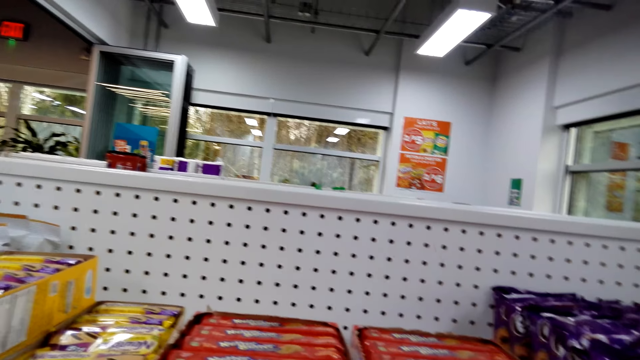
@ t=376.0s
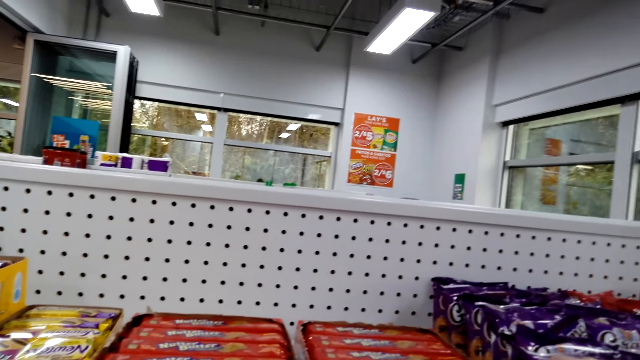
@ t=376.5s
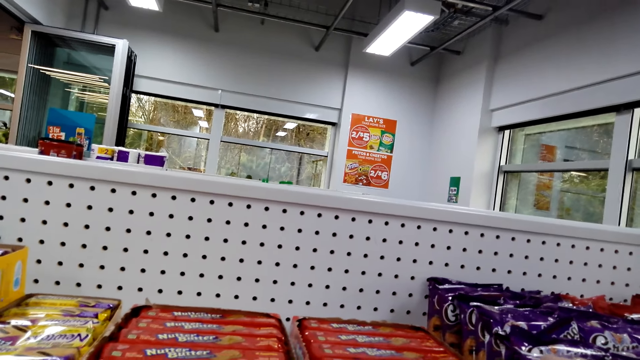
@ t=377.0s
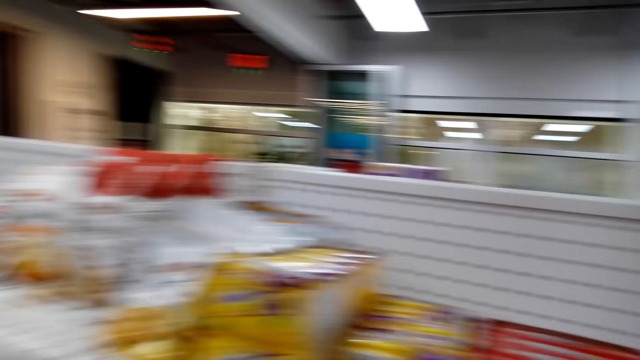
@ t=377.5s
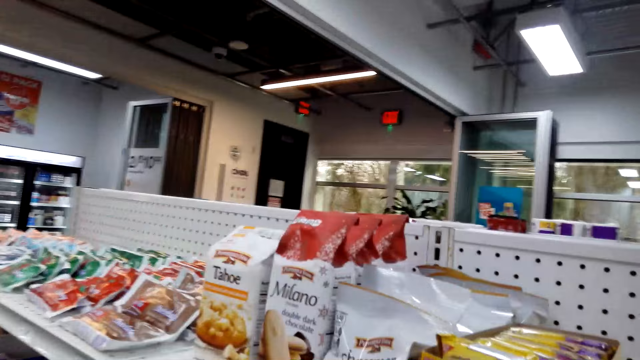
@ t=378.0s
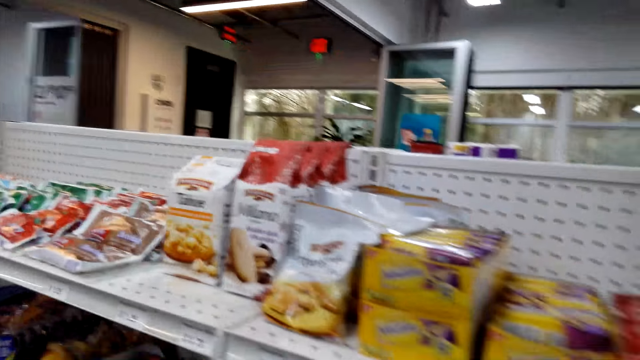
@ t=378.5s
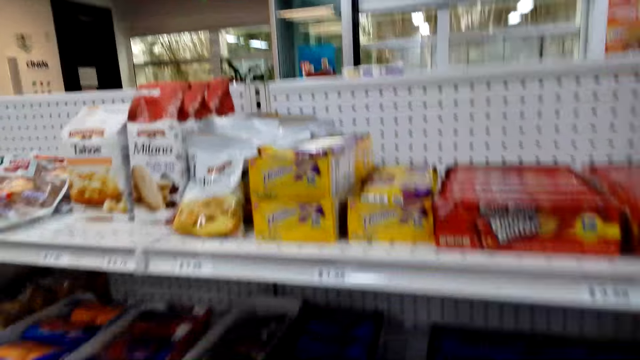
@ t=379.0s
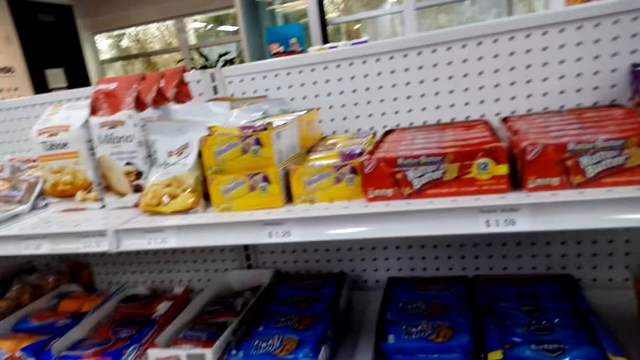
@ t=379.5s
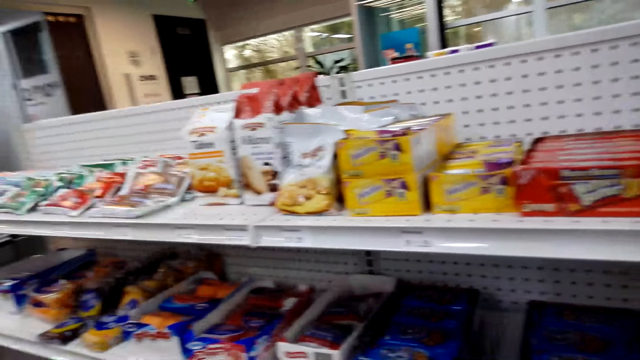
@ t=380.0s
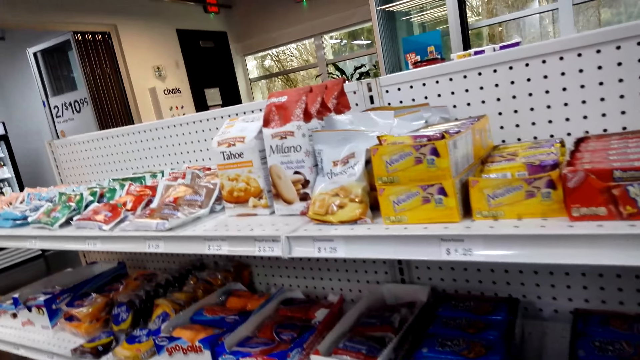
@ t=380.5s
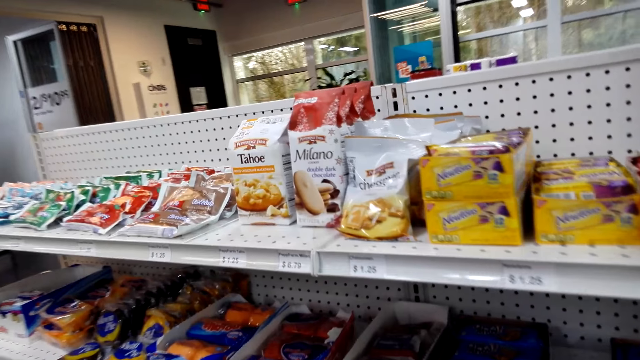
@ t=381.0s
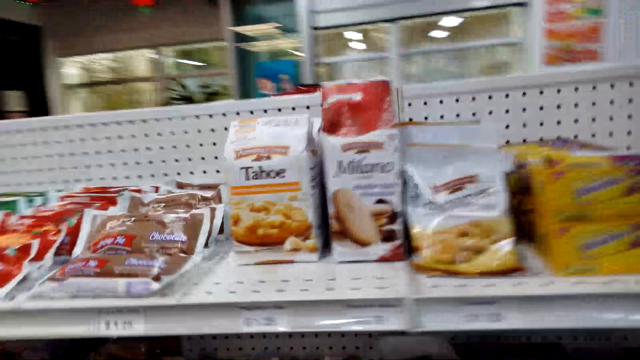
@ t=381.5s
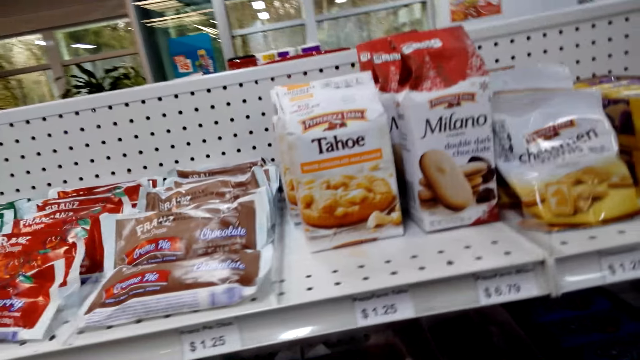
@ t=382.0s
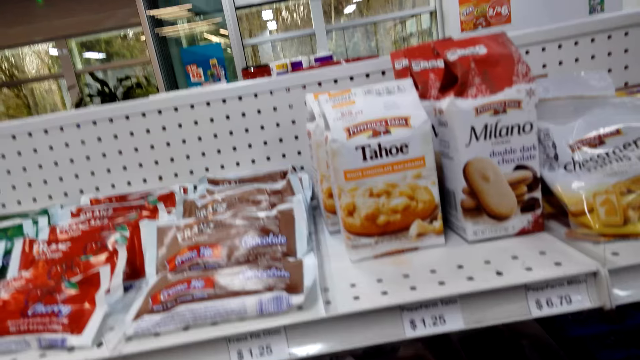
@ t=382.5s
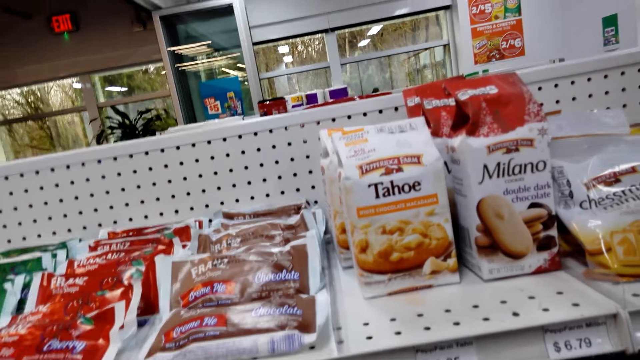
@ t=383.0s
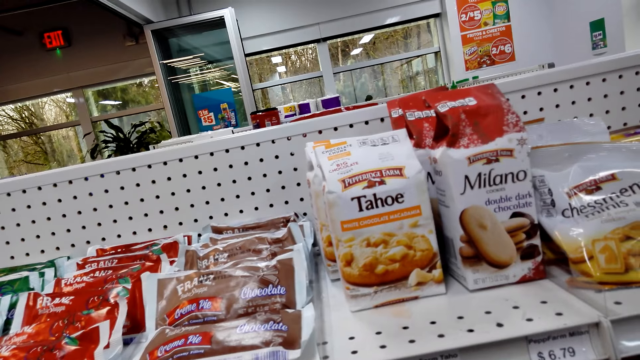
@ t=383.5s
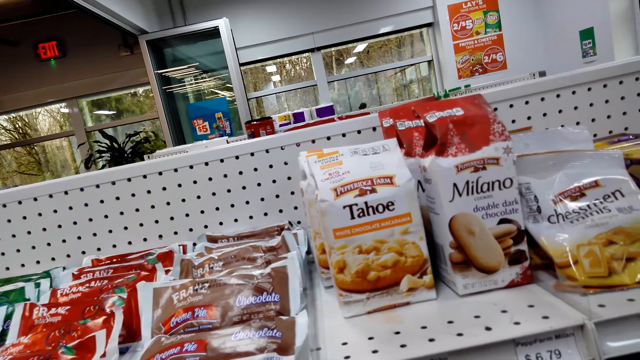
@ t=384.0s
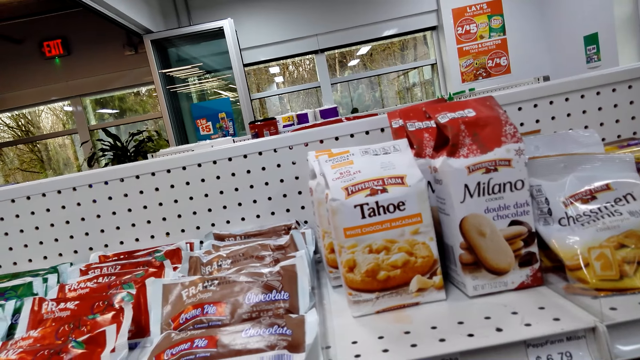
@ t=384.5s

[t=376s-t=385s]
The camera wearer moves about. They look at the sachet.

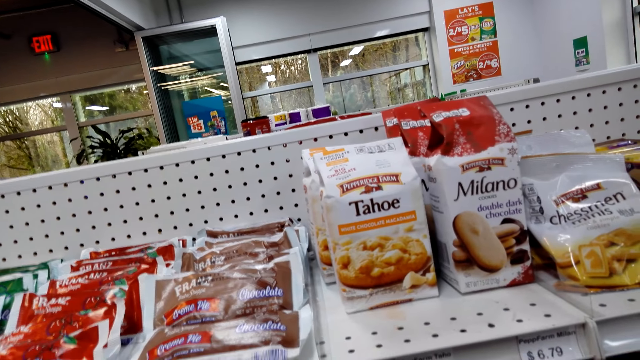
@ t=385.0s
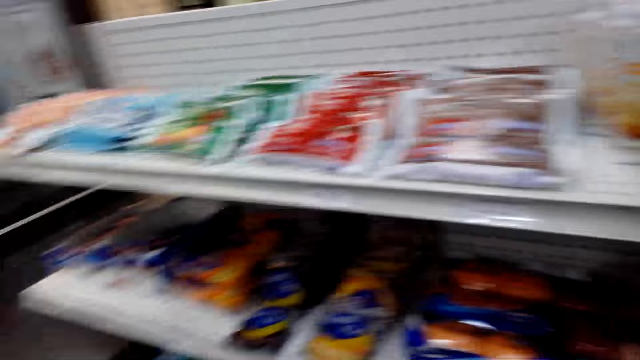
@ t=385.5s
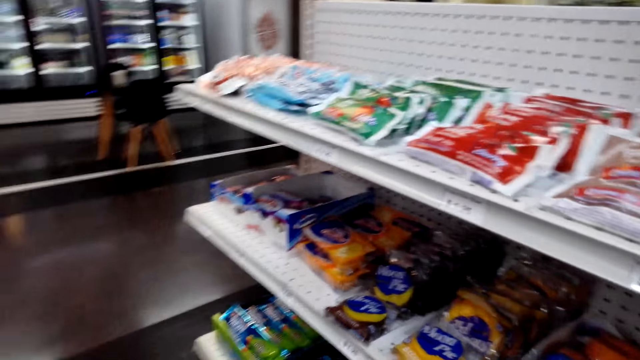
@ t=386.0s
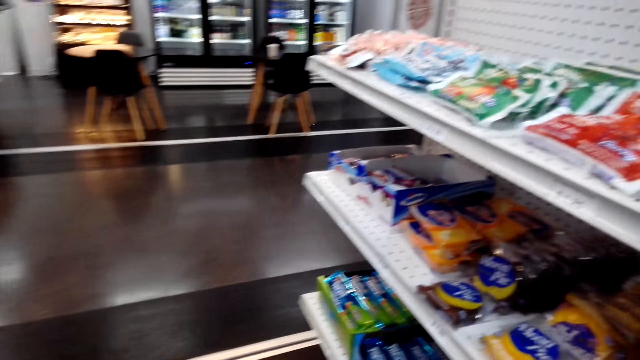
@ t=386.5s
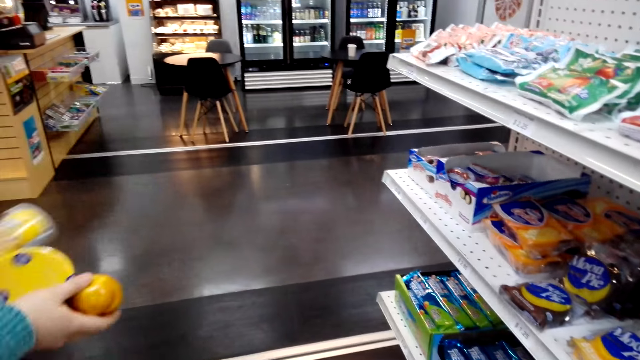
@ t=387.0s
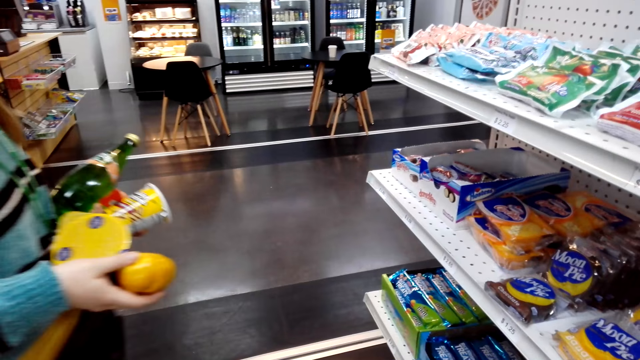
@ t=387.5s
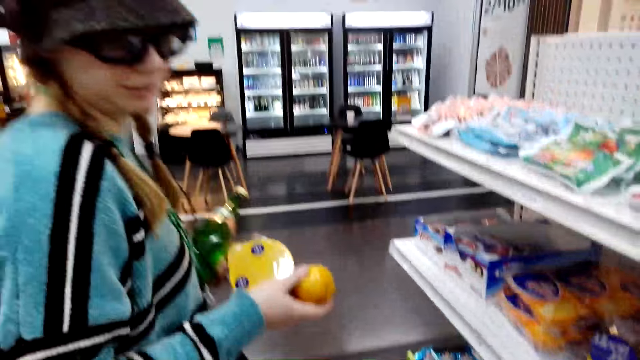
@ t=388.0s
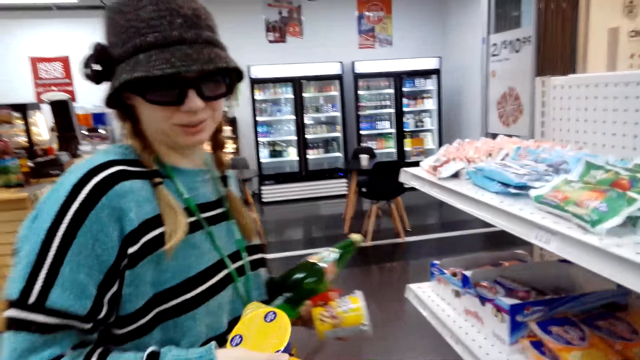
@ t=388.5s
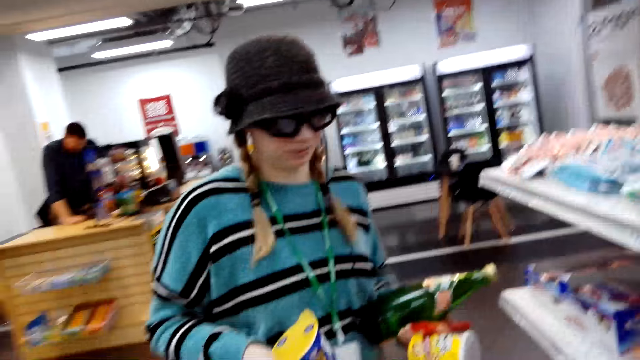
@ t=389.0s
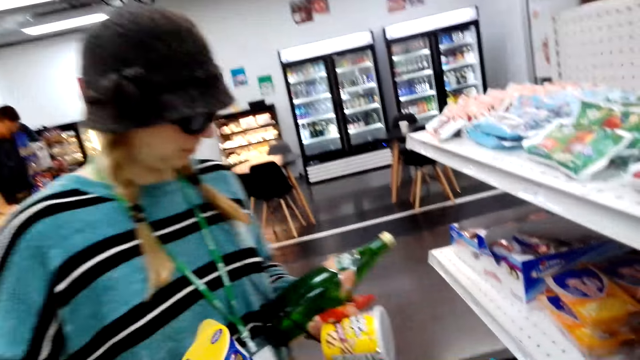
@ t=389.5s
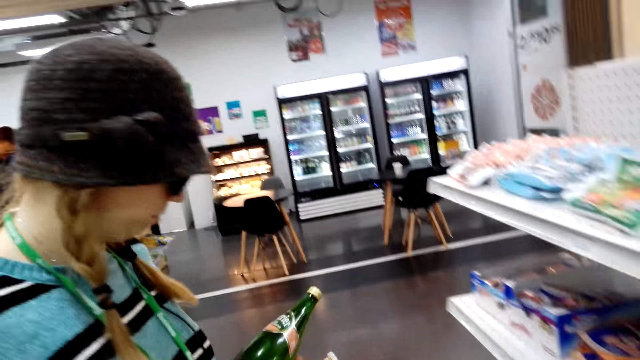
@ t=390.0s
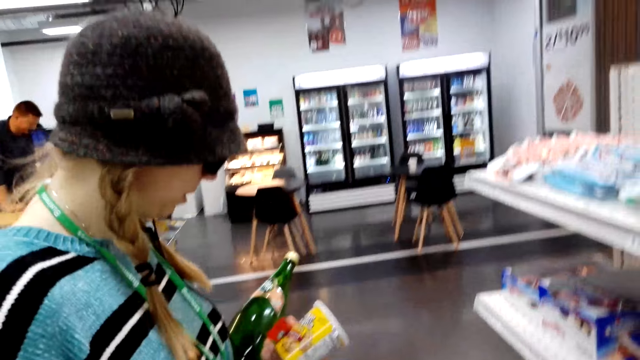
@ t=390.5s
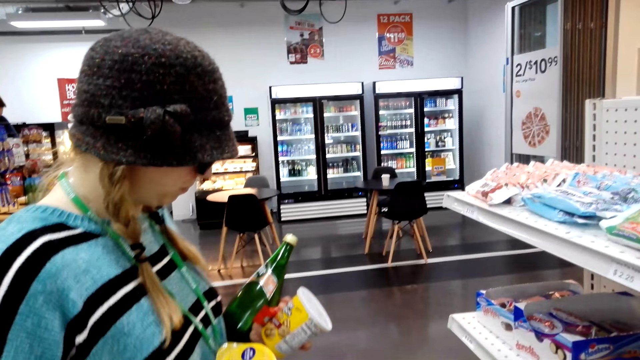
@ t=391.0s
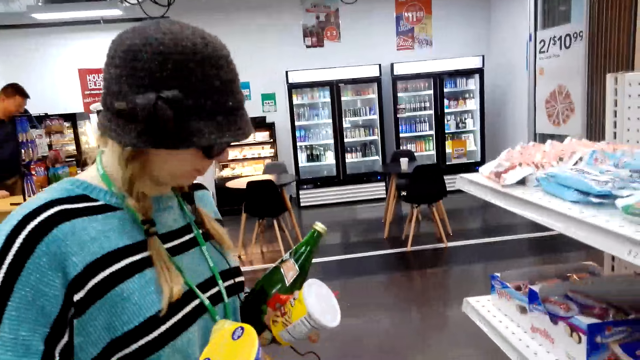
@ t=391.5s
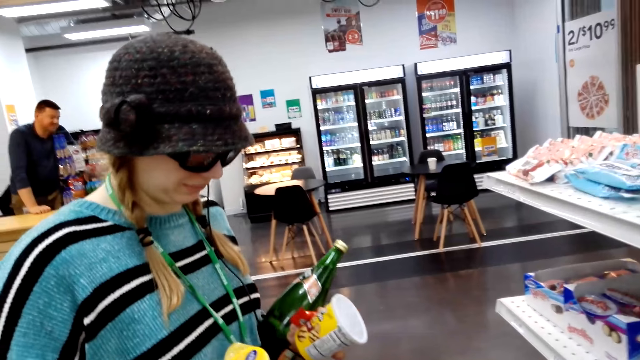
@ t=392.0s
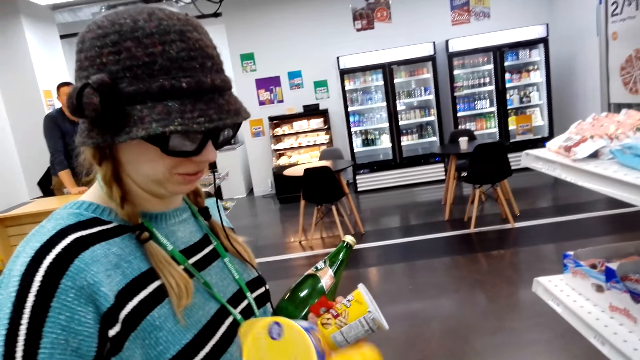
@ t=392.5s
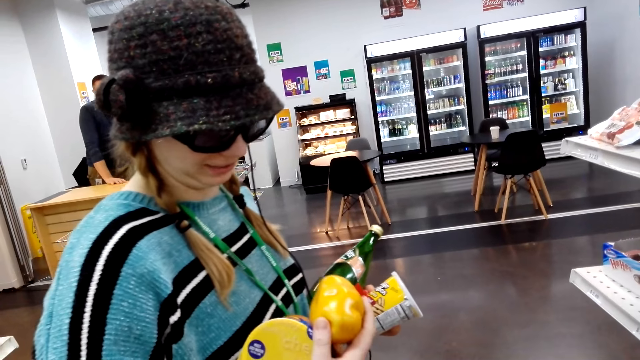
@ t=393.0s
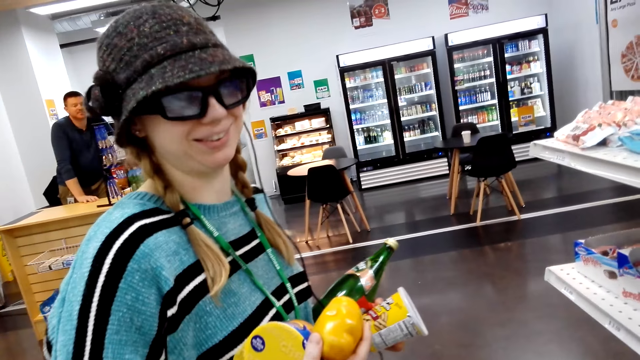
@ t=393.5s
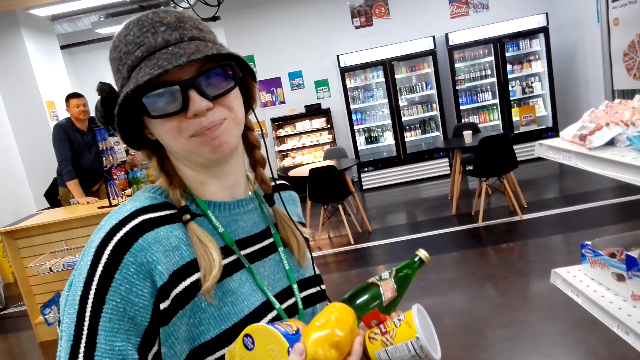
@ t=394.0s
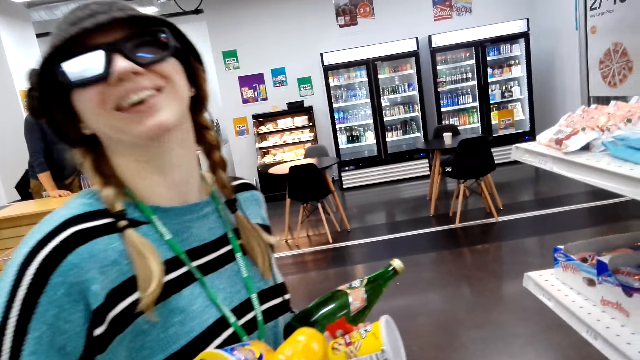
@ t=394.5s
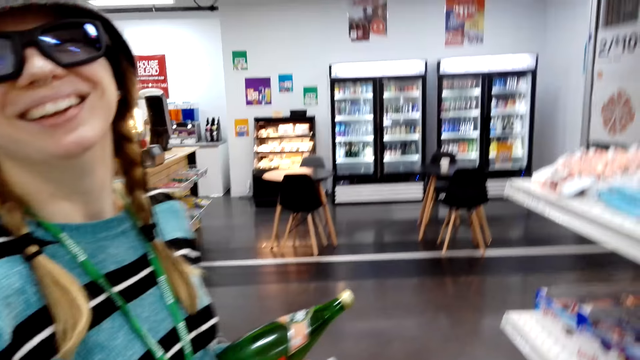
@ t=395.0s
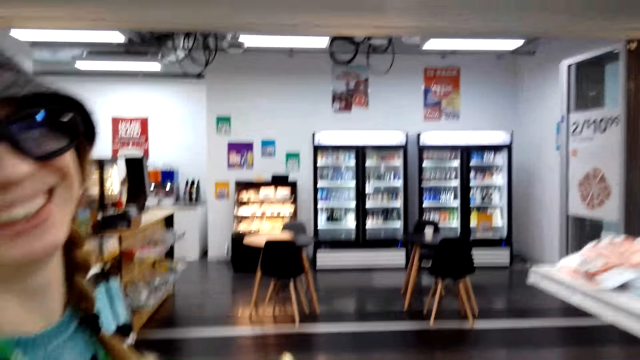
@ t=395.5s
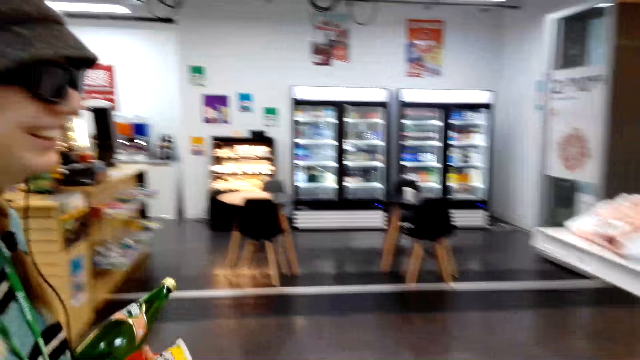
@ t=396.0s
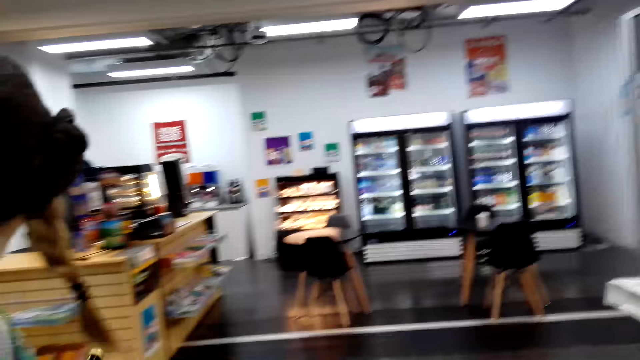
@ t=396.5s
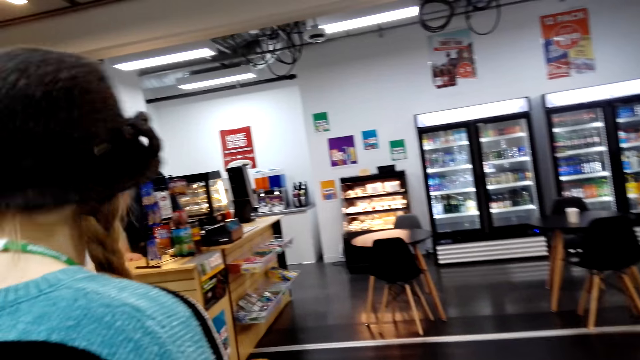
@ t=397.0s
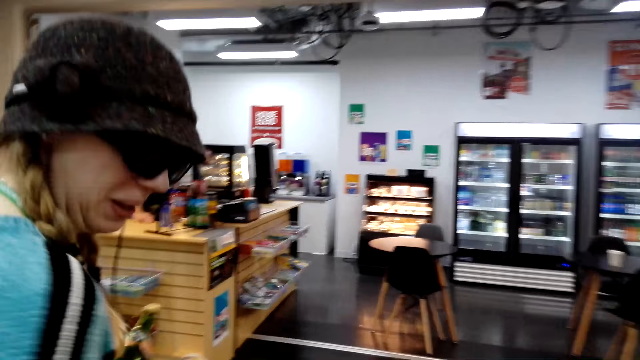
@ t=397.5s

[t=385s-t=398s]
A lady holds the products. The lady carries items. The lady looks at another person.
